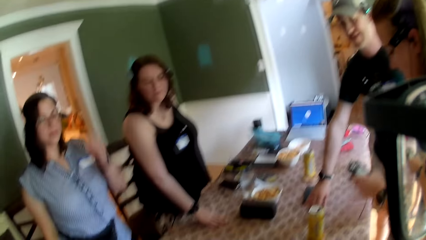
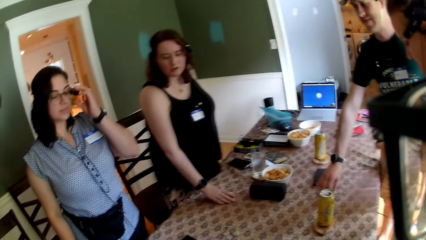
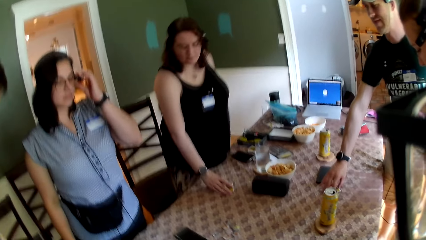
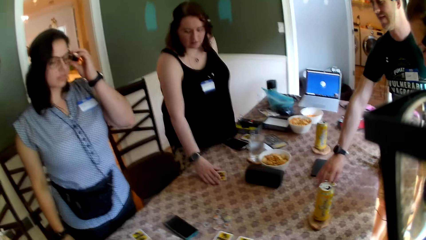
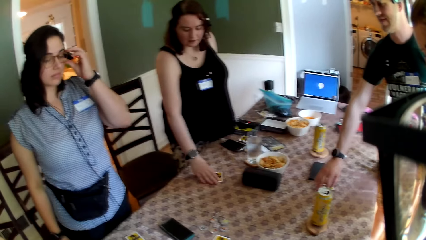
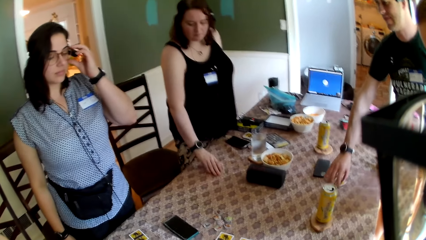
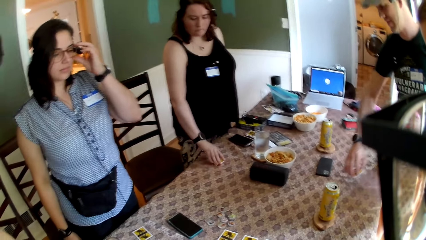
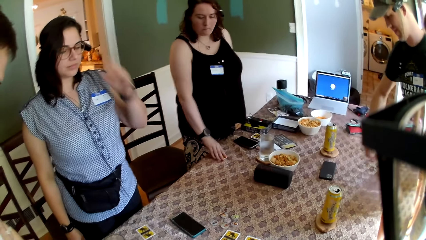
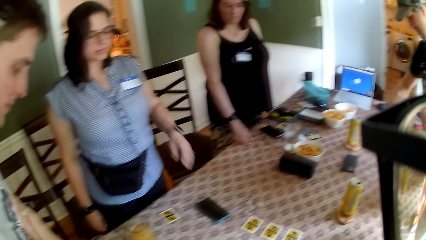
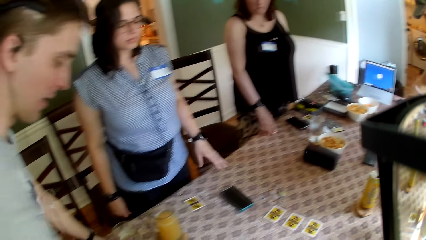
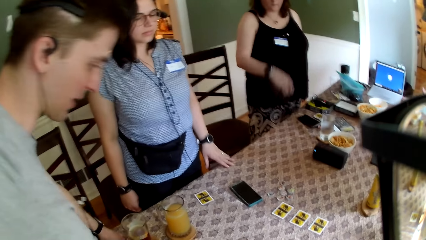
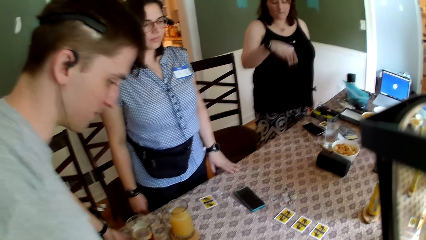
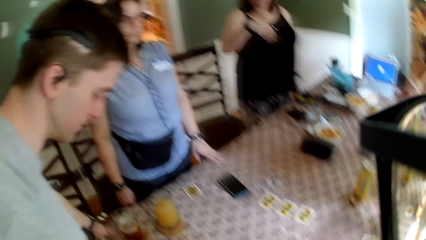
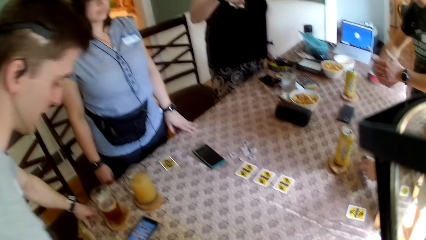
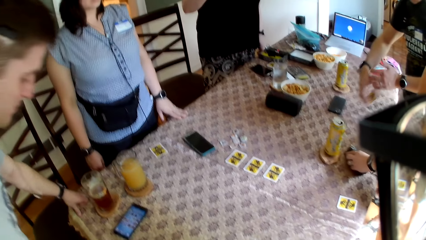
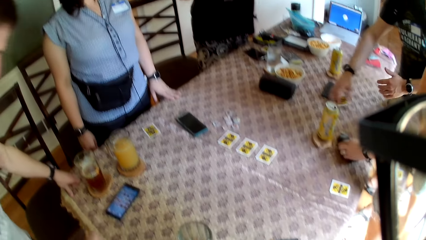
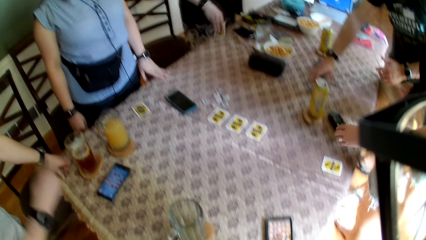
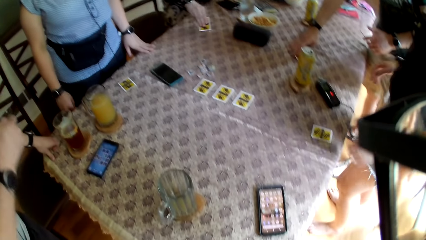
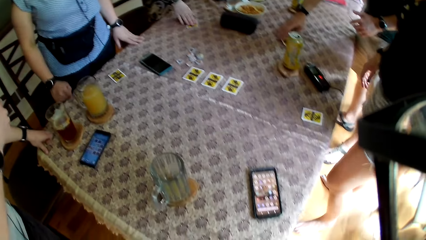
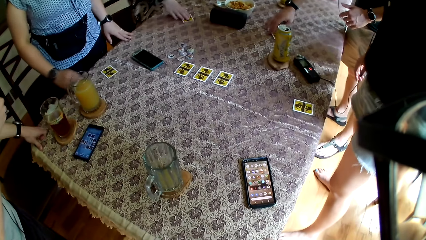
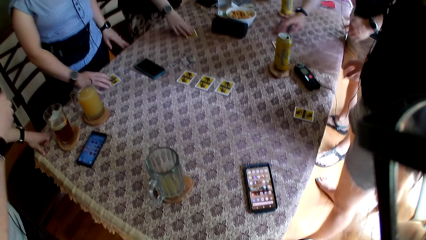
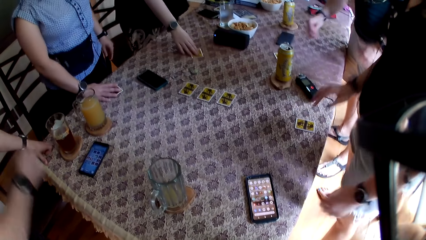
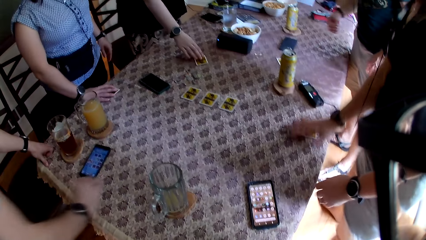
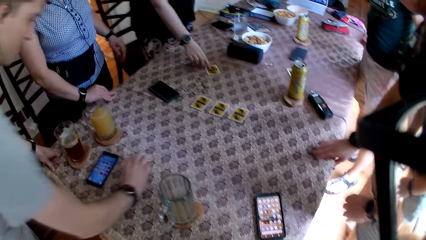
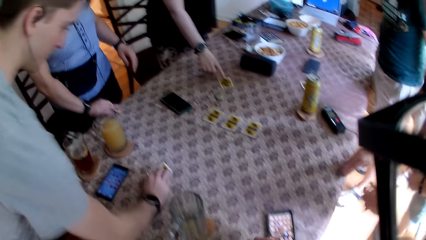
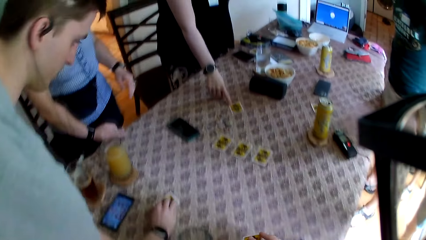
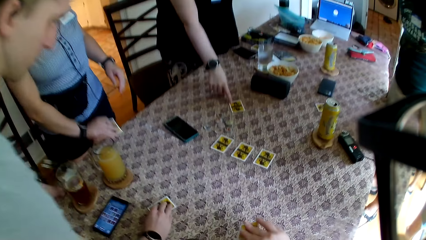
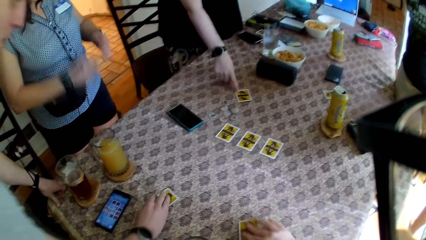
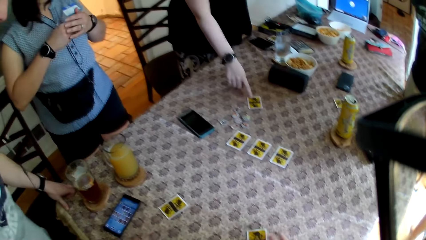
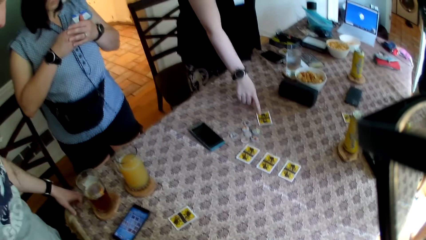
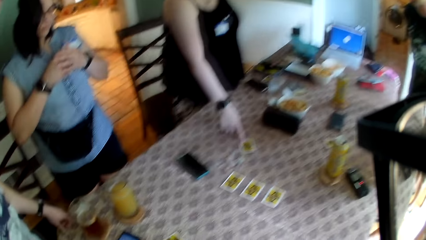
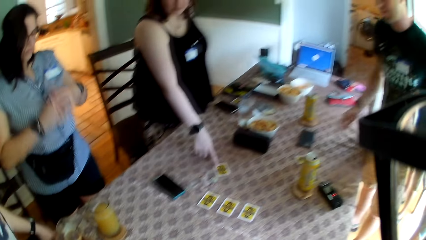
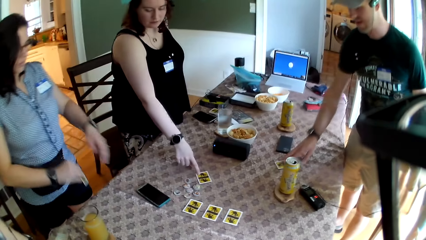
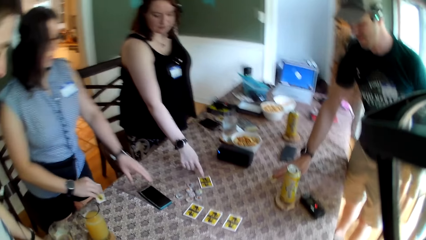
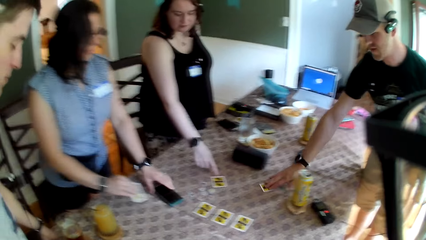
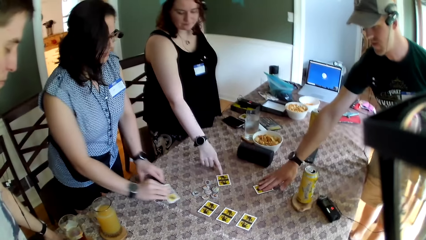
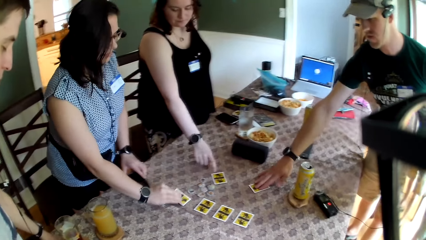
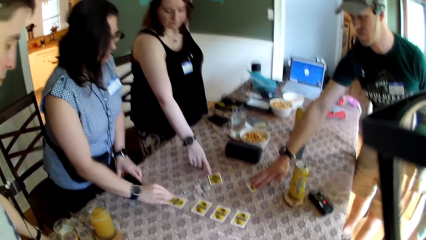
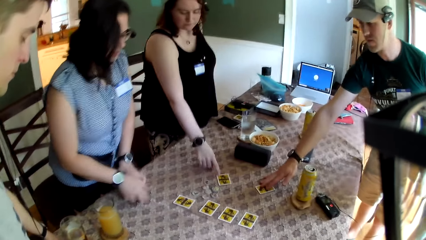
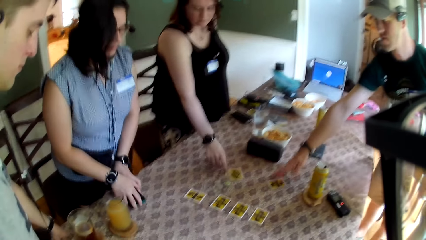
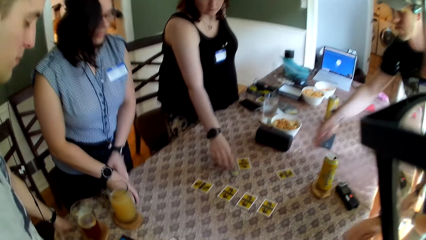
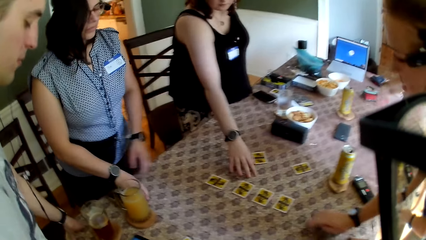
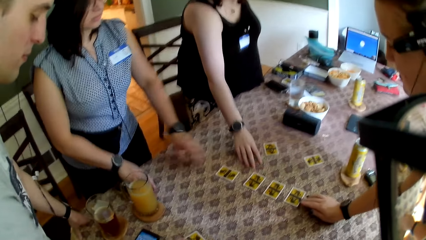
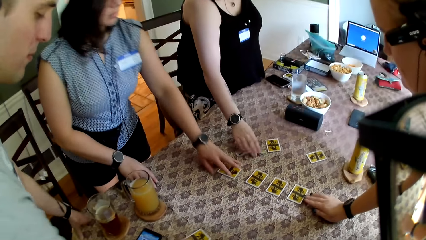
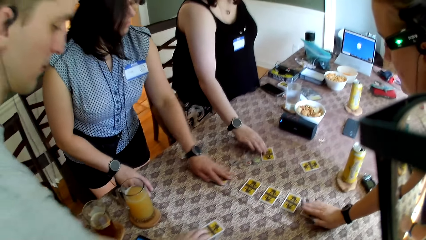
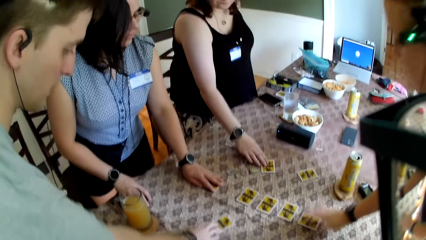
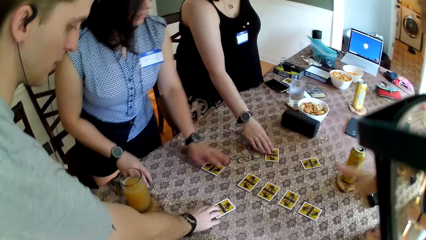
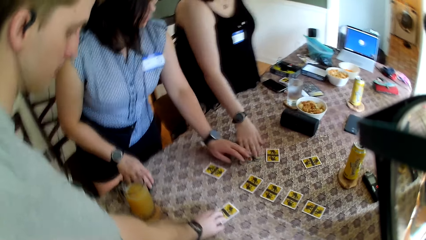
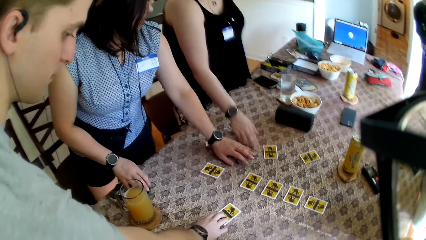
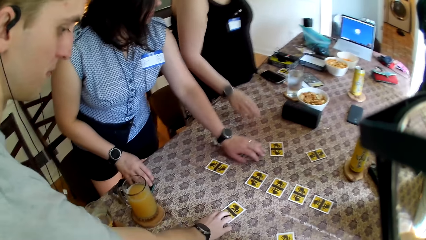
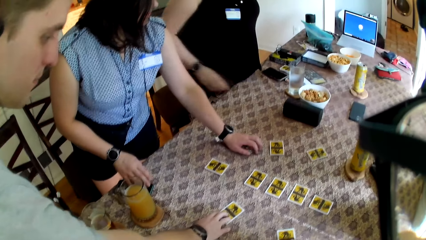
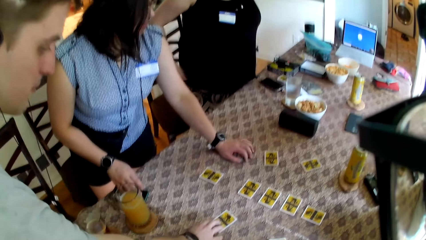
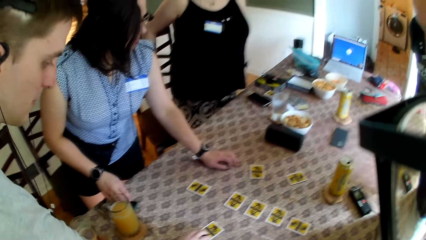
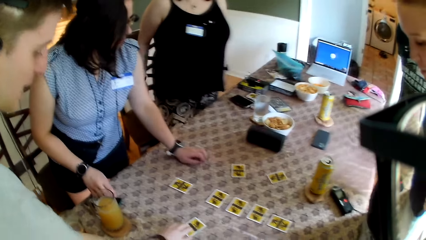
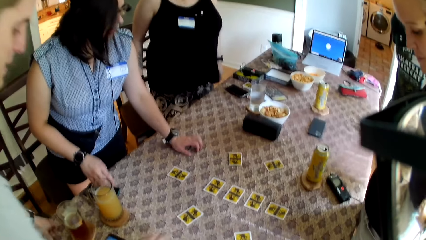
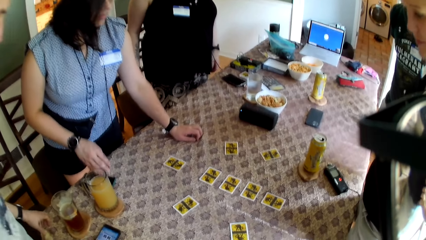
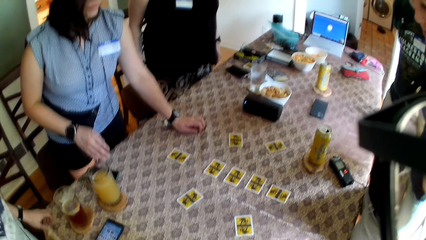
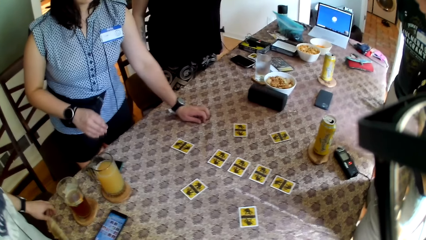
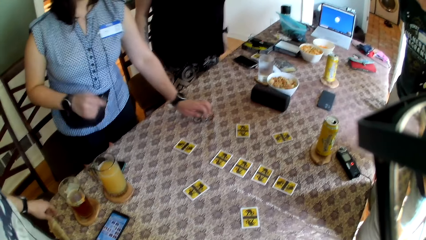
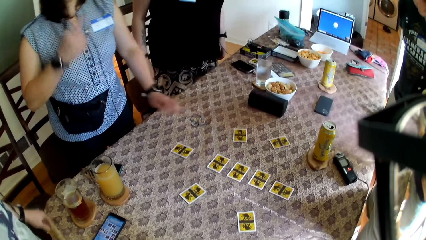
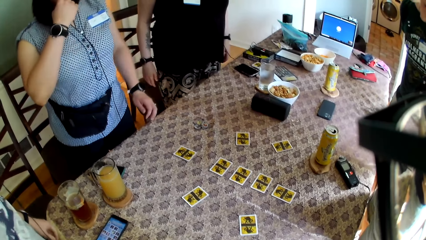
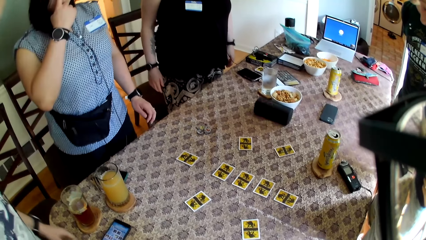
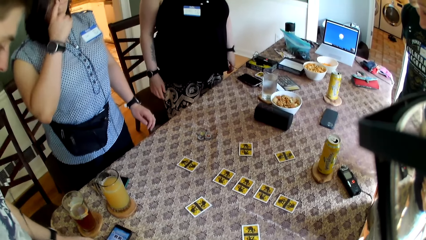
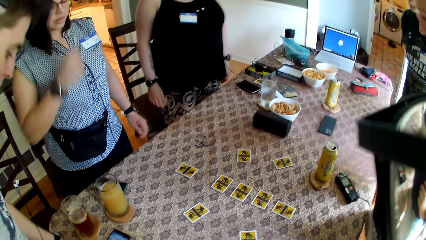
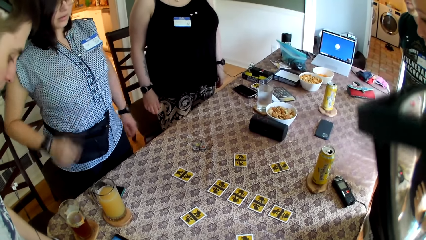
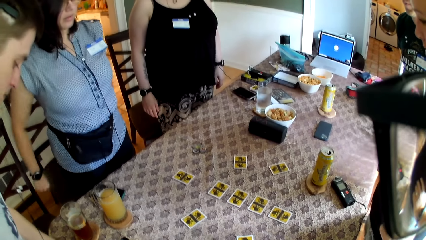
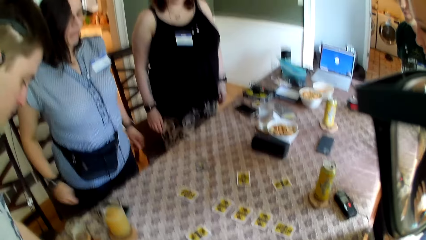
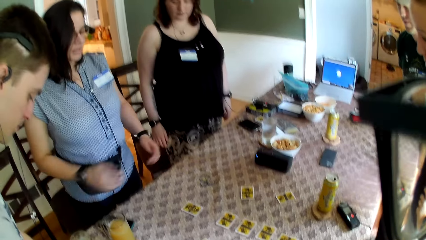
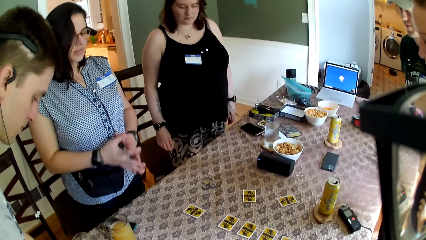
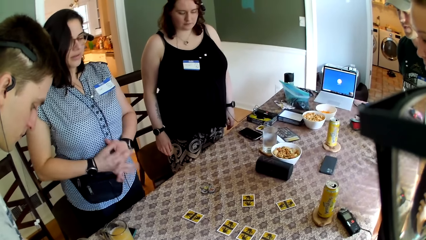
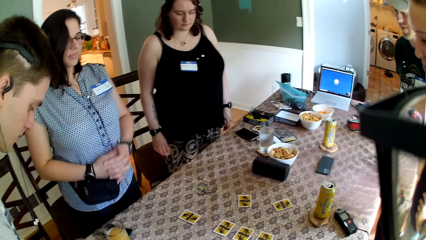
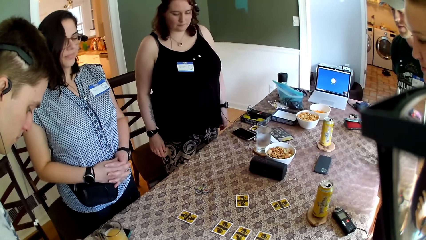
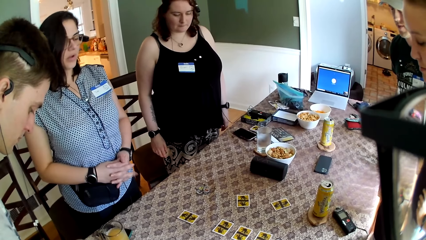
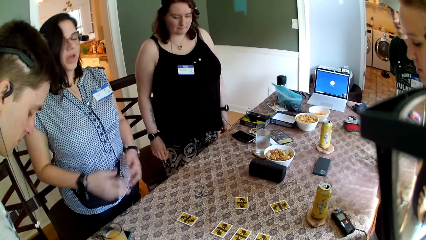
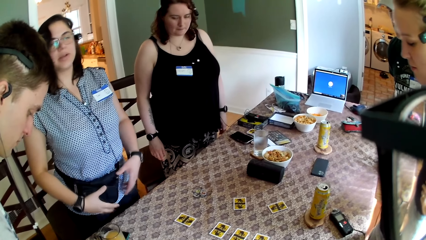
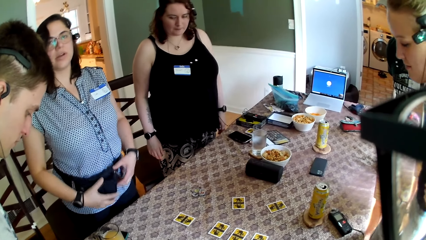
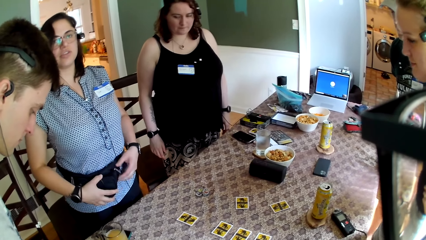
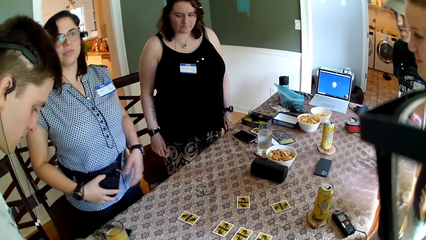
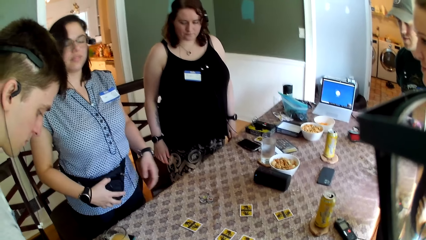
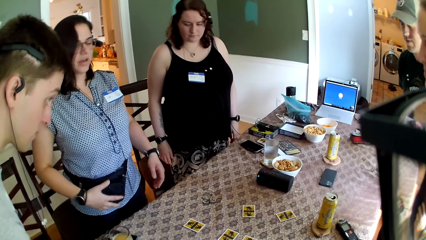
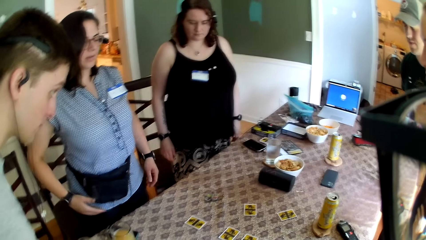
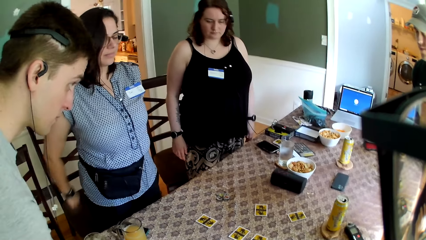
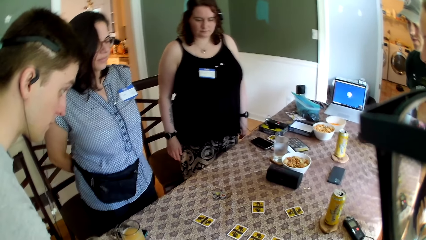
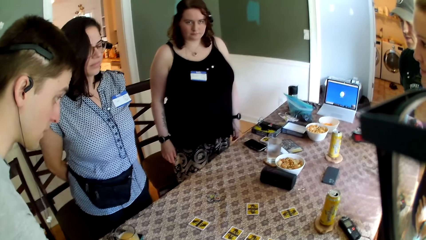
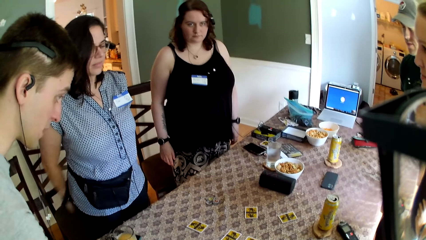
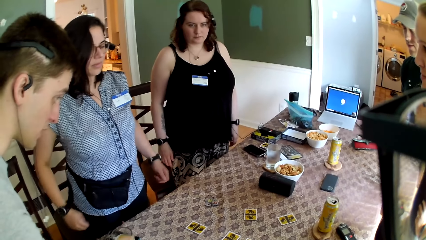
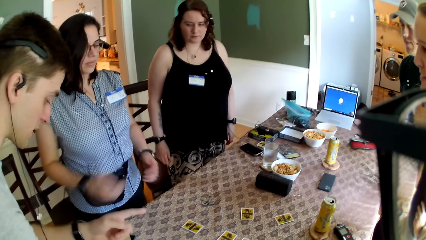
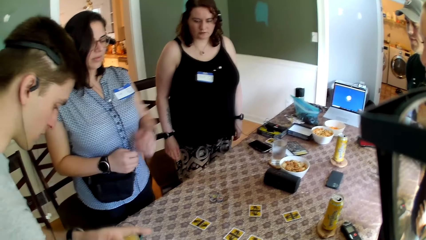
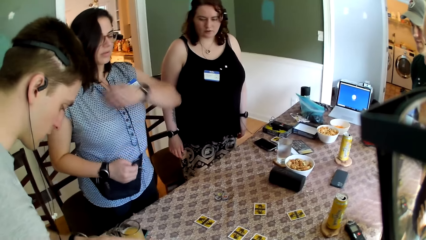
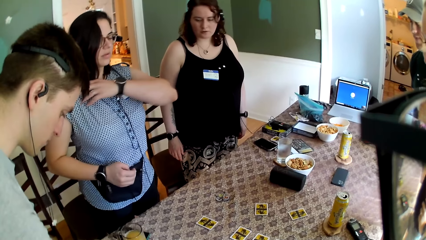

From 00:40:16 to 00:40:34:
A man touches the card on the table with his right hand. A woman touches the card on the table with her right hand. Another woman touches a pair of glasses on her face with her left hand and places her left hand on the table. Another man picks up the cards. A third man touches the card on the table with his right hand. The first man moves the card on the table with his right hand. The second woman drops the card on the table with her right hand and adjusts the phone on the table with her left hand. Another man pushes the cards on the table. A third woman moves the card on the table with her right hand. The third man moves the card on the table with his right hand. Another man pushes the cards on the table. The second woman removes both hands from the table. Another man aligns the cards on the table and talks to the camera wearer.
